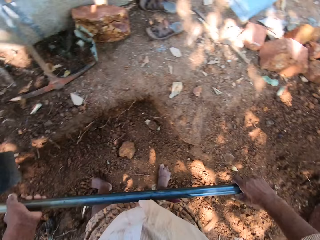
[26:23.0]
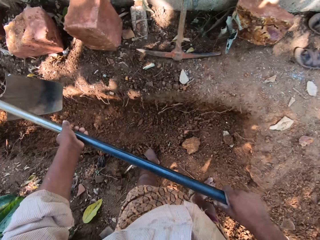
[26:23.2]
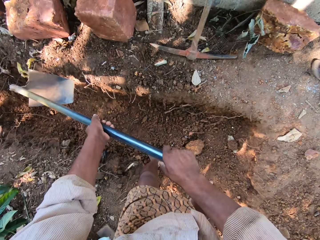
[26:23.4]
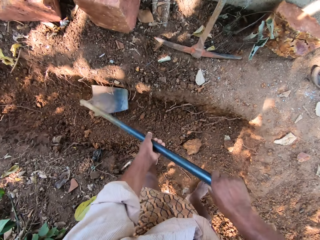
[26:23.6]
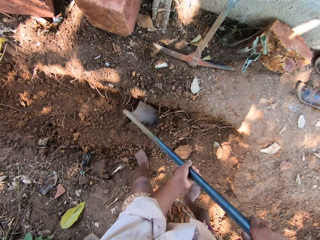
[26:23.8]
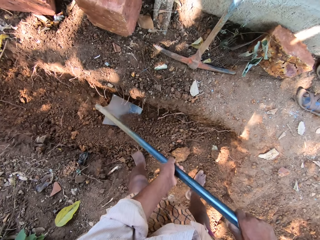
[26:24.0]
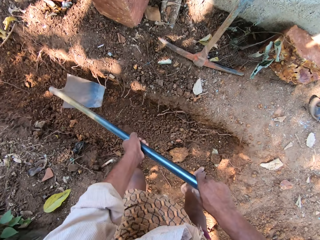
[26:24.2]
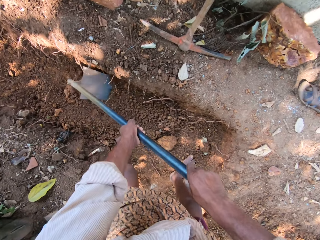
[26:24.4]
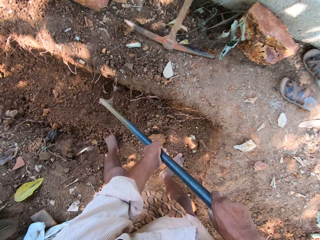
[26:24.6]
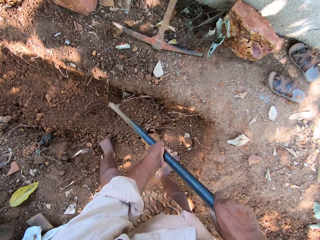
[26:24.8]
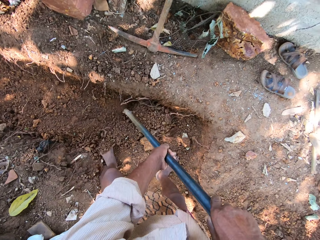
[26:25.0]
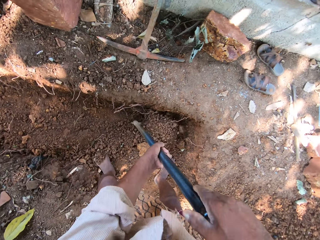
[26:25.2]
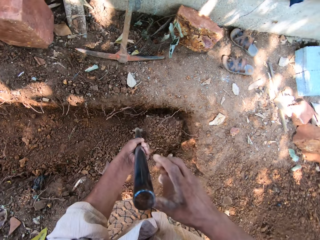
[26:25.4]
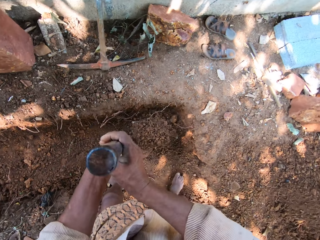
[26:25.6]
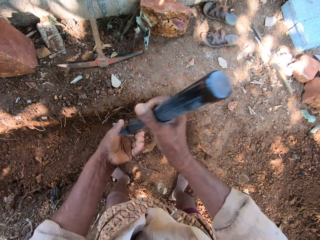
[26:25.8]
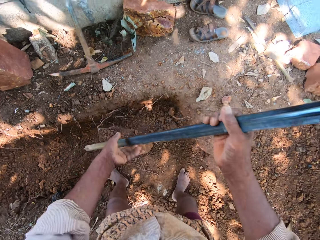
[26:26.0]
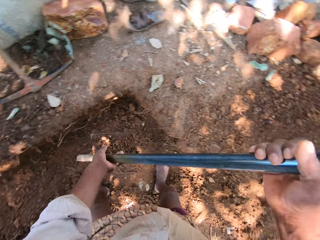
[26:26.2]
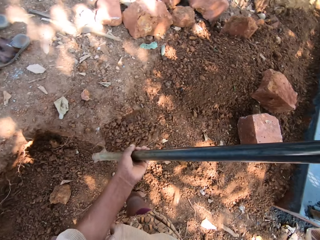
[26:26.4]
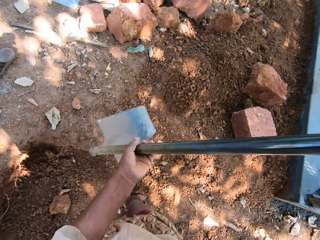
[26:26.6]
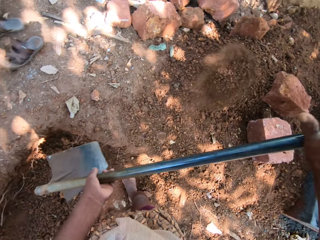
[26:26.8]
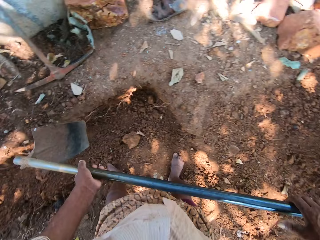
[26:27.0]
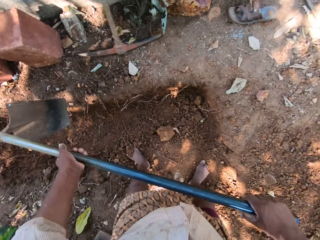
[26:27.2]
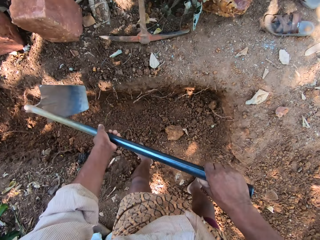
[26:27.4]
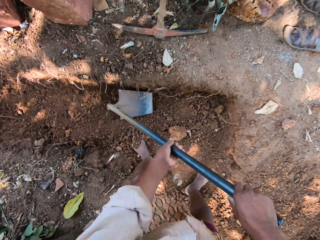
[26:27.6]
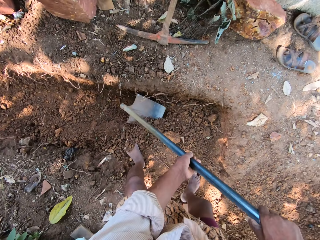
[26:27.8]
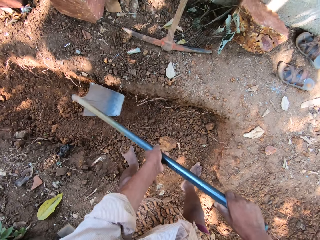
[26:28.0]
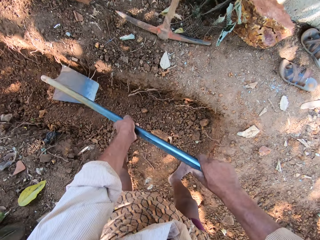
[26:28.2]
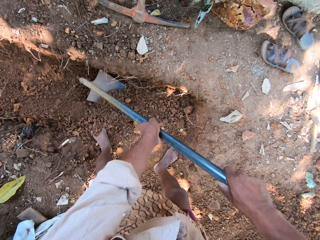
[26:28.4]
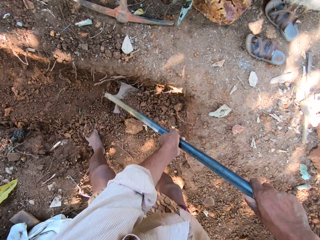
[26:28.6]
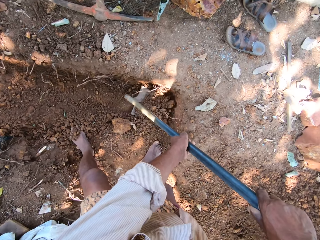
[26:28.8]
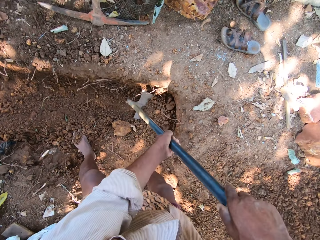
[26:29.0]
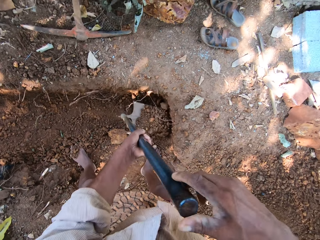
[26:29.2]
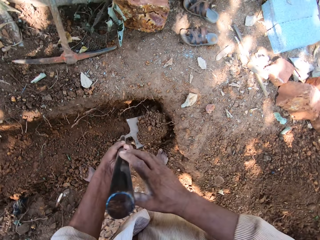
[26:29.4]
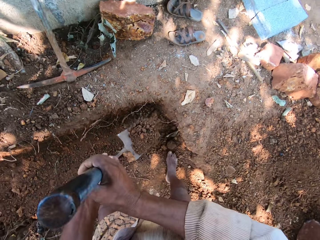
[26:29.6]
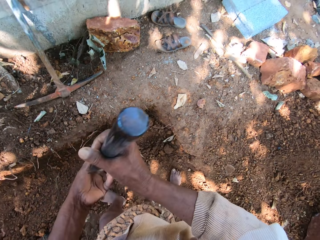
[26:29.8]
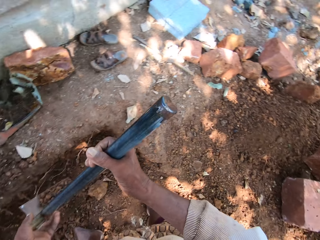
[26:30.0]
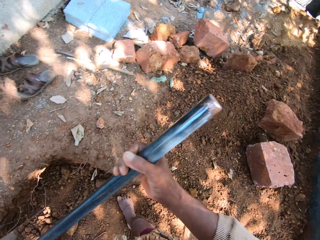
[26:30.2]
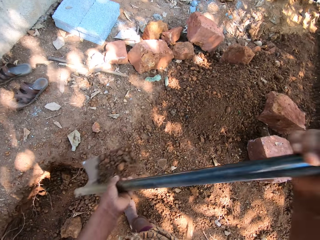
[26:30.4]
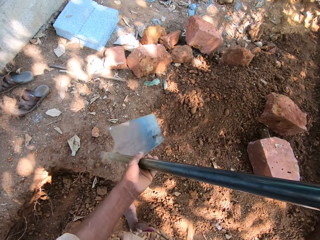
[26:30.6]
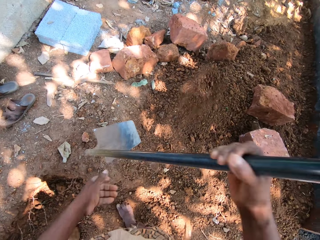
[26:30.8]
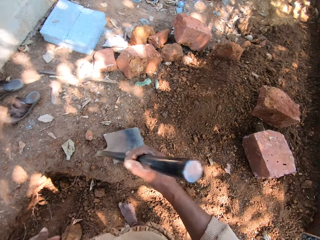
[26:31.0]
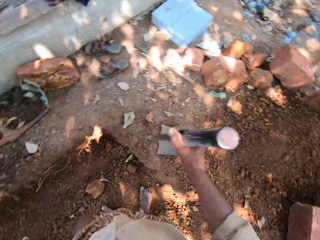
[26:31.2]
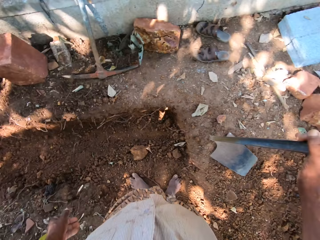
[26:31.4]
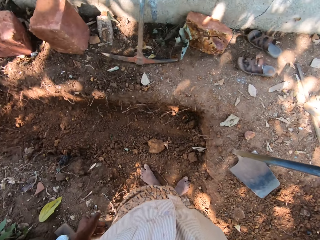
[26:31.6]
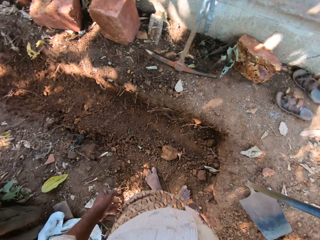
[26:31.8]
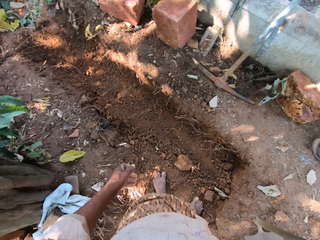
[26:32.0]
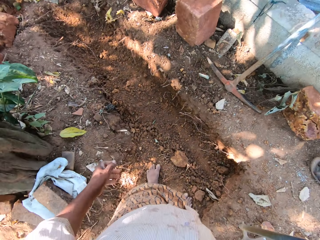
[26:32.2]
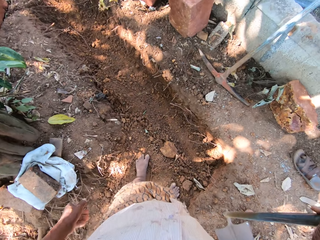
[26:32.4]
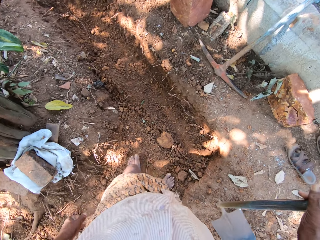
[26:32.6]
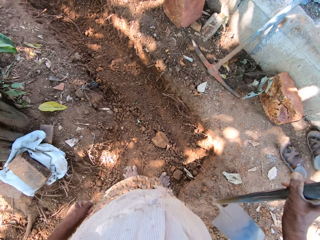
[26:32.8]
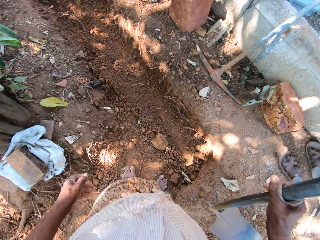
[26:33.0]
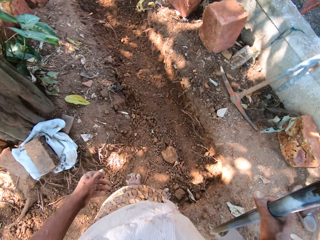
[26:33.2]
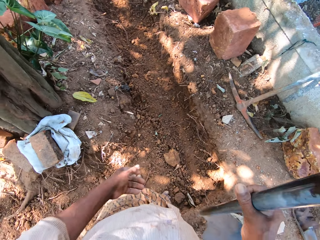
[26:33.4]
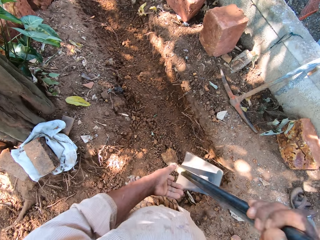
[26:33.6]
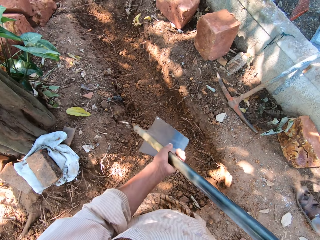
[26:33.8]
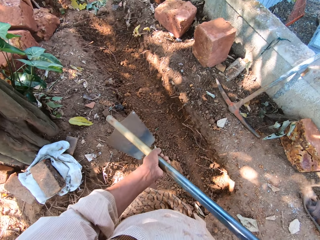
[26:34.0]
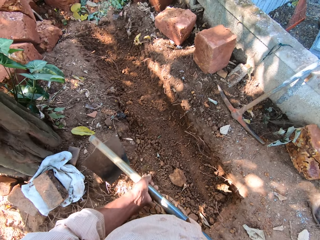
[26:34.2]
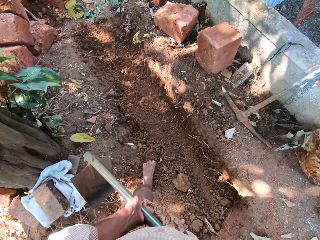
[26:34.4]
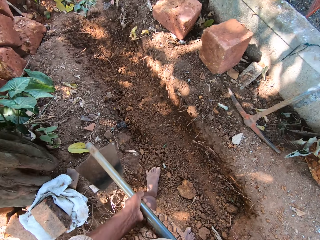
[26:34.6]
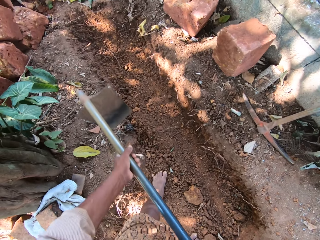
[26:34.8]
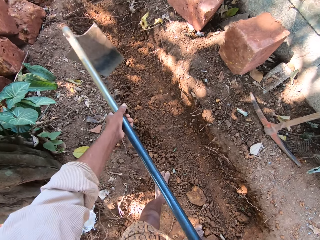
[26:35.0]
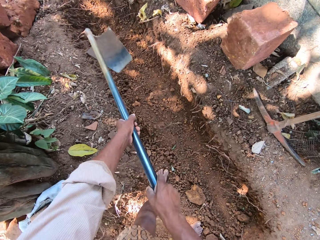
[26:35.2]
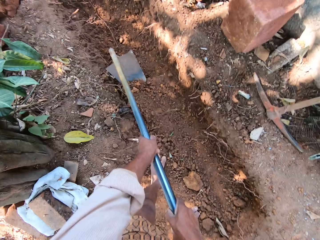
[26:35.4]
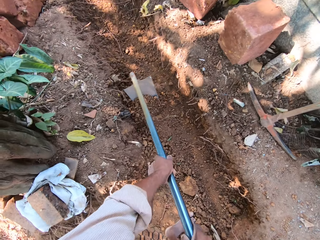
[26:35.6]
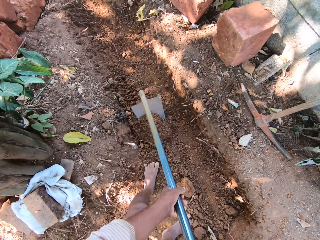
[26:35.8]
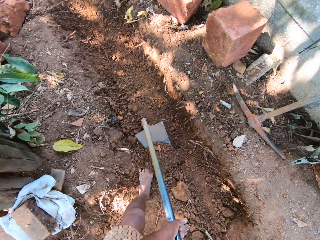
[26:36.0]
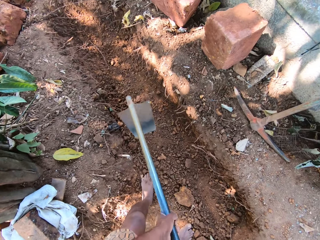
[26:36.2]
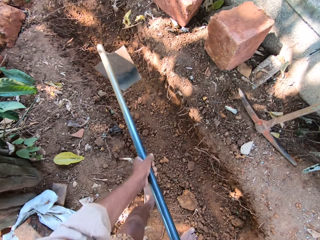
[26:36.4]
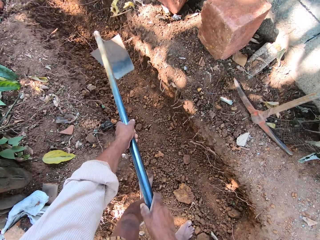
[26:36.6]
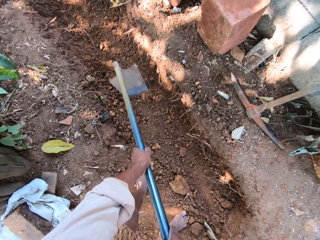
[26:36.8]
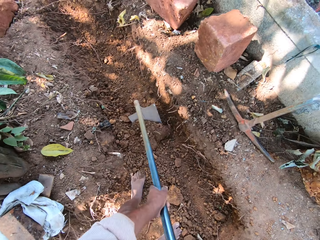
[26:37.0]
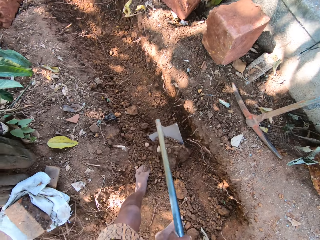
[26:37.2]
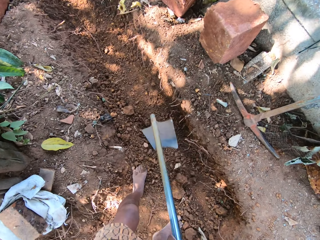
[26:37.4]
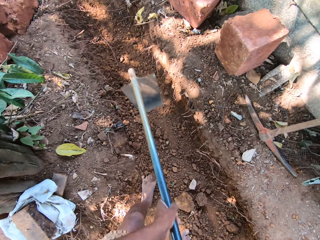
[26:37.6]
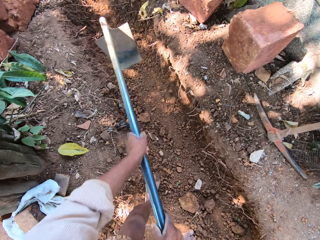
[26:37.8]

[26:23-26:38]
The camera wearer packs sand or dirt from the ground with the hoe in both hands. He digs the dirt. He pours the sand on the ground with the hoe in both hands. He packs the sand from the ground with the hoe in both hands. He digs the dirt. He pours the sand on the ground with the hoe in both hands. He holds the hoe with his right hand and drops the hoe on the ground with his right hand. He picks the hoe from the ground with his right hand. He holds the hoe with both hands. He gathers the sand on the ground with the hoe in both hands. He moves the dirt.

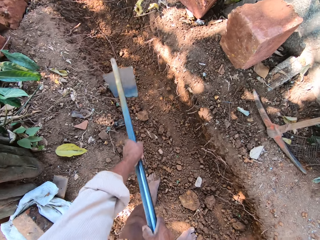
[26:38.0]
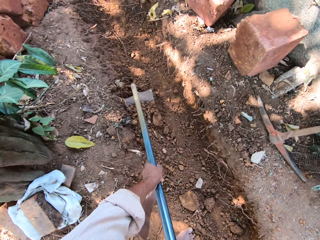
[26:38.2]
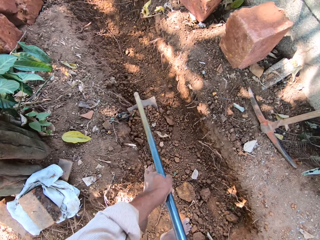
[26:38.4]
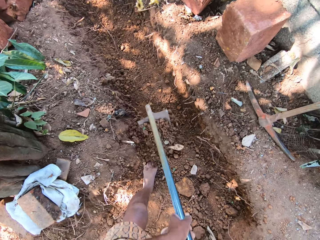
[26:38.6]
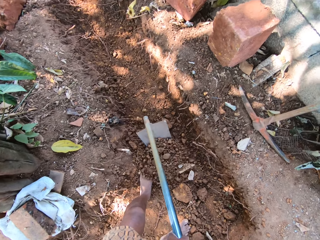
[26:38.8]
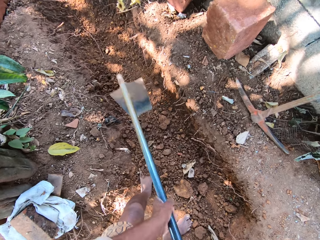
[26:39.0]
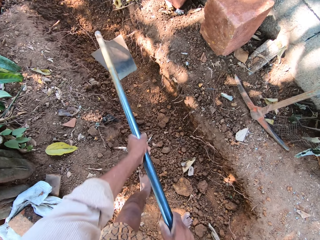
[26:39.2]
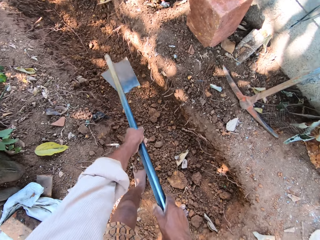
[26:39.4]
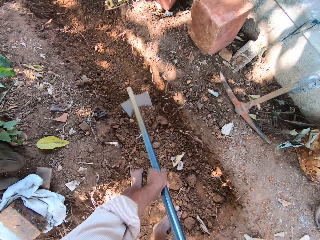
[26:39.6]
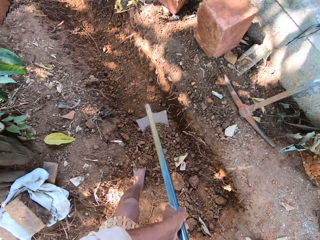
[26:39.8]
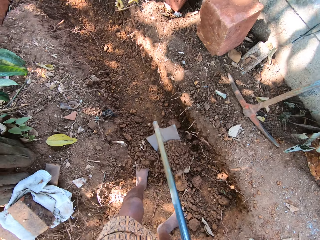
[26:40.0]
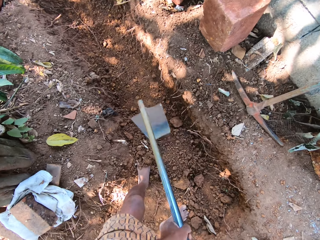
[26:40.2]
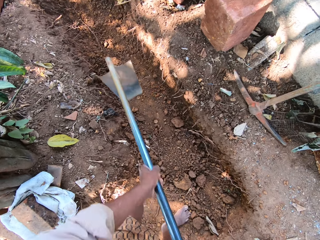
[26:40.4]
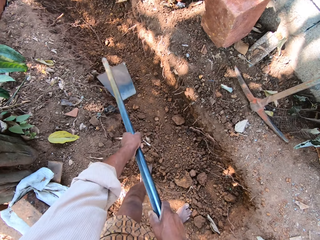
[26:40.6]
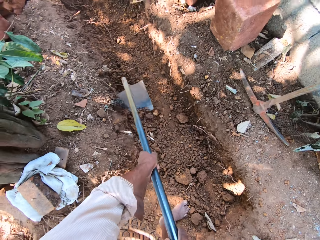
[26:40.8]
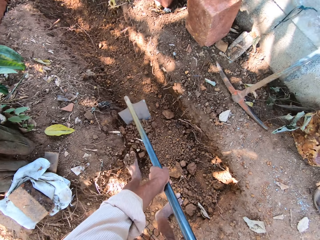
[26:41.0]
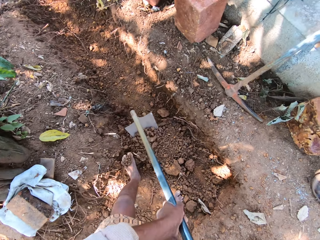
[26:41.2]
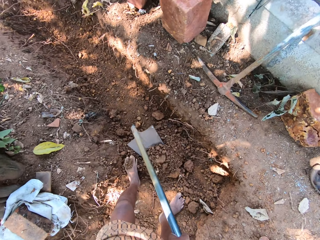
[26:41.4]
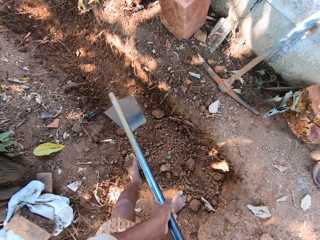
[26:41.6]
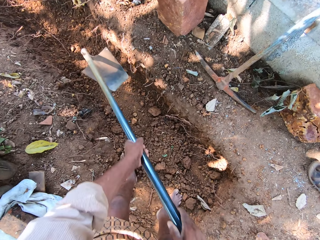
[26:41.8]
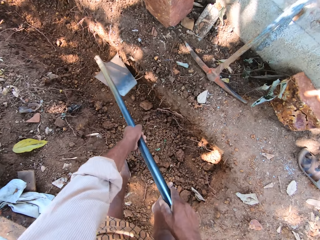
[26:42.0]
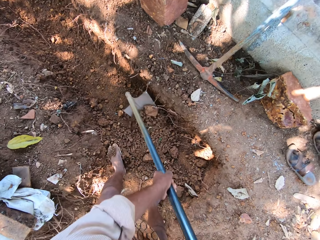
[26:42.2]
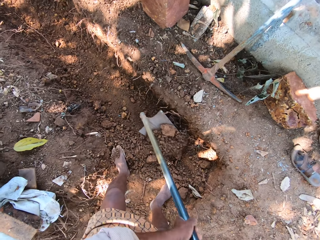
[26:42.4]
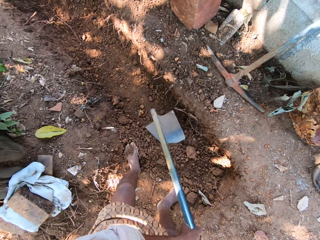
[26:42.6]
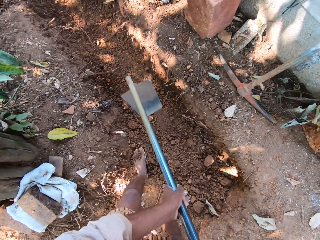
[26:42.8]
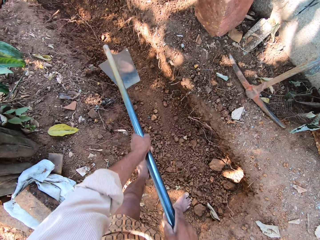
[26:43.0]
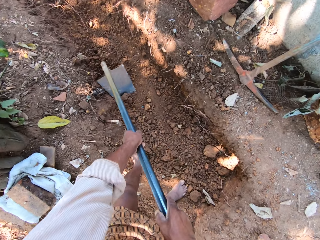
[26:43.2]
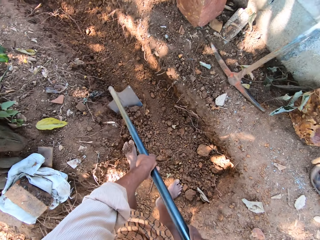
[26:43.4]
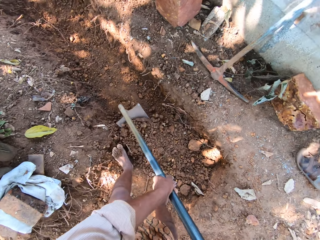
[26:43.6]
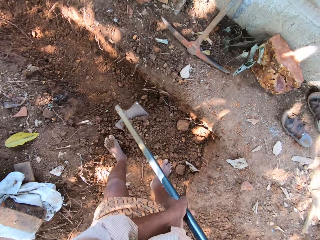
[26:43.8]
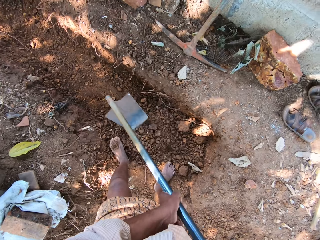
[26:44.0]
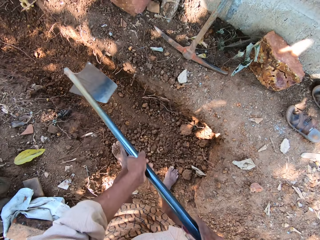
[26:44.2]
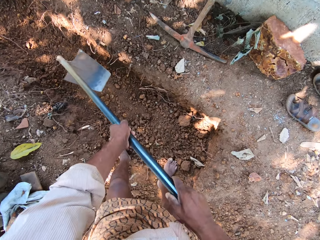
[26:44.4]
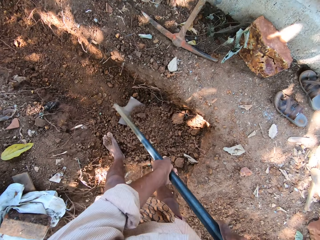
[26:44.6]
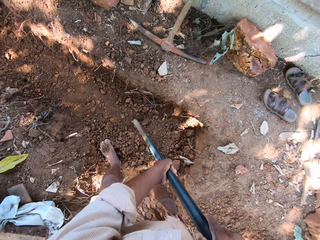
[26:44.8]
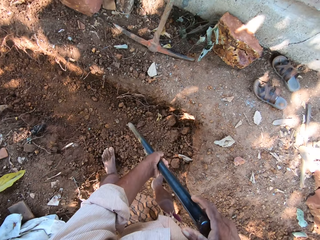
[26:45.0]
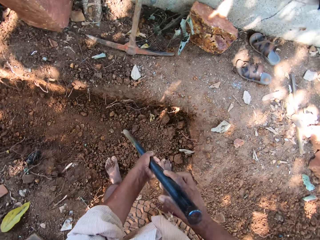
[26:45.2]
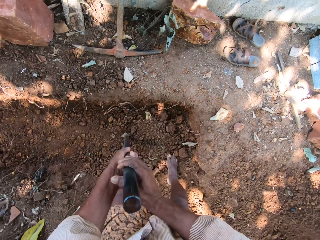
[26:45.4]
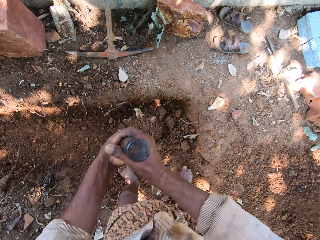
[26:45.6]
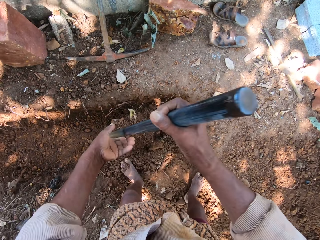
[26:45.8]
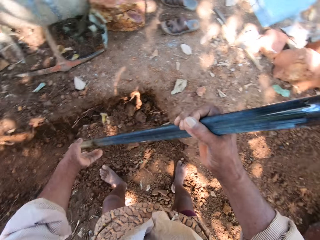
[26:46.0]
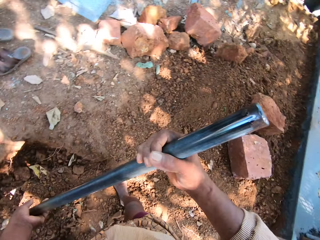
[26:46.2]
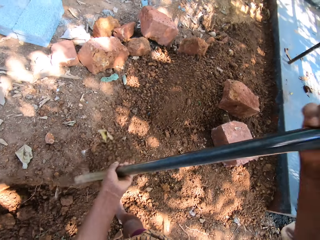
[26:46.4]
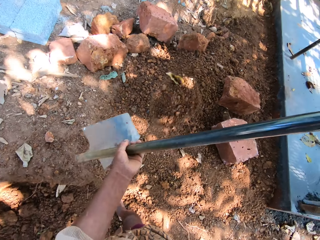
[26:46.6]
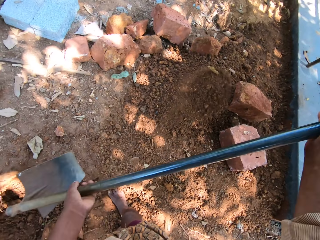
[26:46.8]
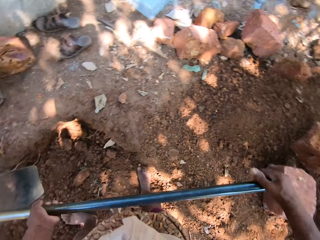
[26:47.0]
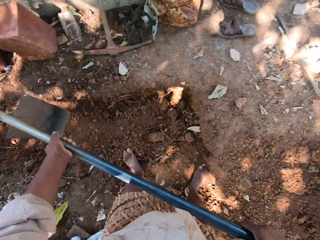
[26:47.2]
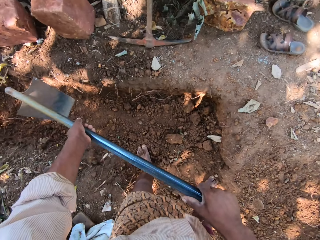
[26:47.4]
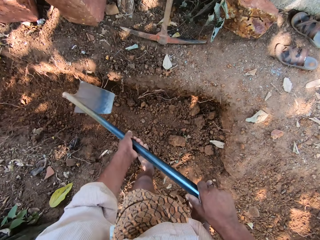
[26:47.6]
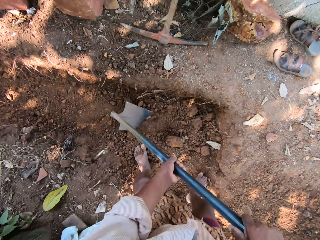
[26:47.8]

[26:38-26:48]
The camera wearer packs sand from the ground with the hoe in both hands. They pour the sand on the ground with the hoe in both hands.
